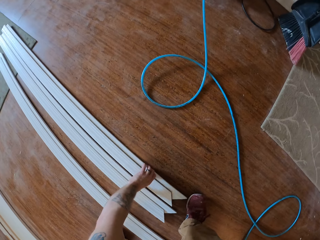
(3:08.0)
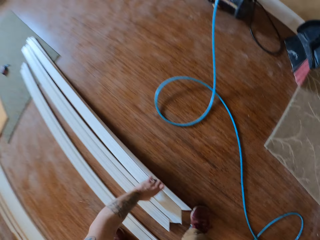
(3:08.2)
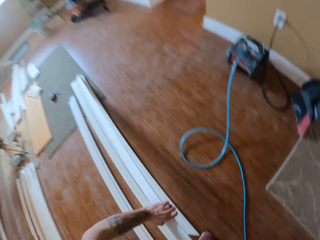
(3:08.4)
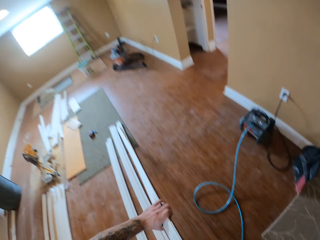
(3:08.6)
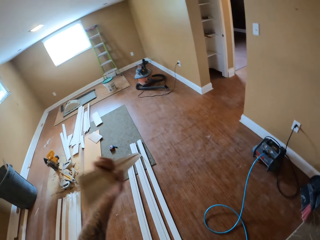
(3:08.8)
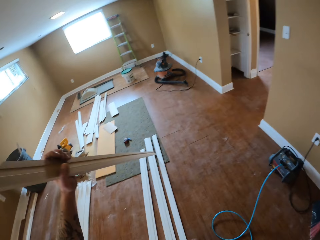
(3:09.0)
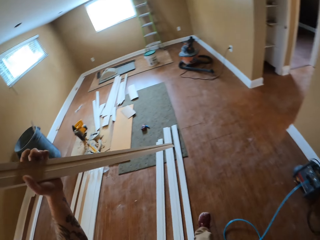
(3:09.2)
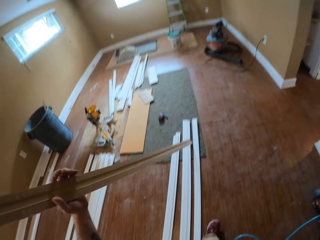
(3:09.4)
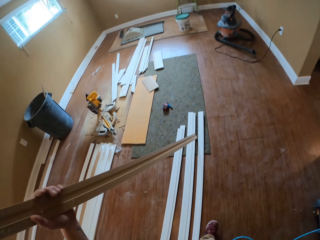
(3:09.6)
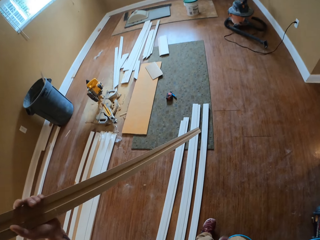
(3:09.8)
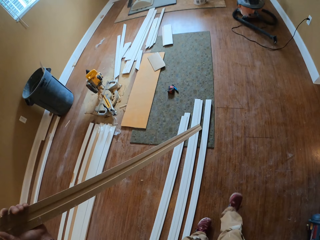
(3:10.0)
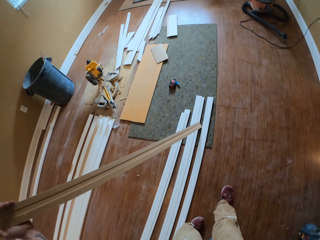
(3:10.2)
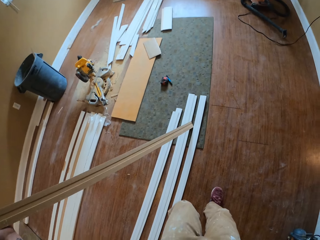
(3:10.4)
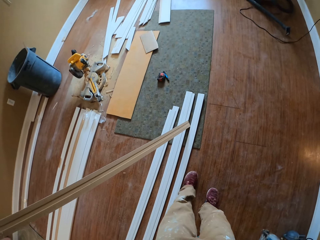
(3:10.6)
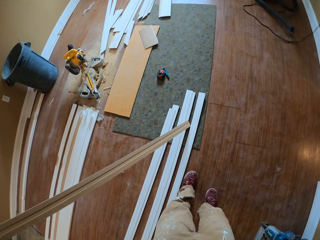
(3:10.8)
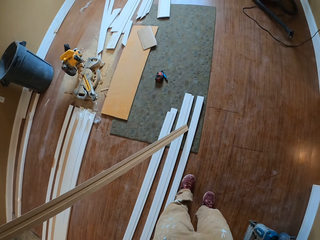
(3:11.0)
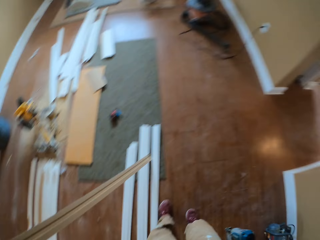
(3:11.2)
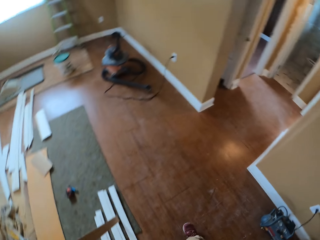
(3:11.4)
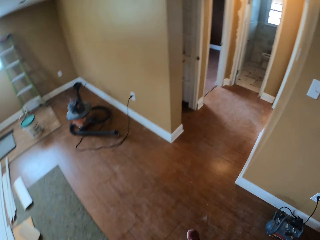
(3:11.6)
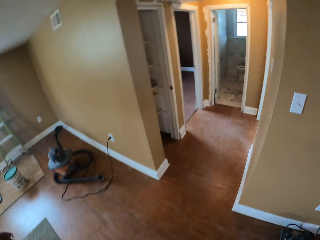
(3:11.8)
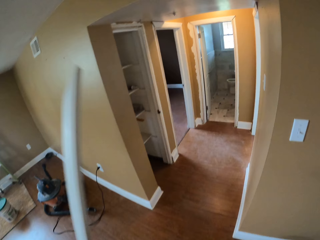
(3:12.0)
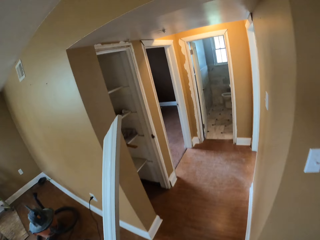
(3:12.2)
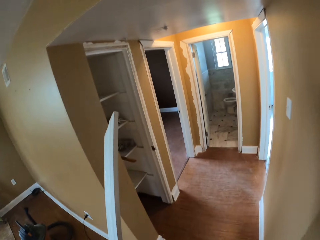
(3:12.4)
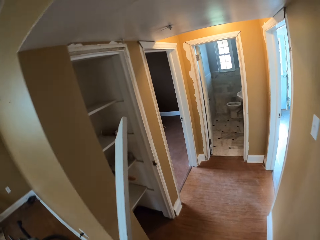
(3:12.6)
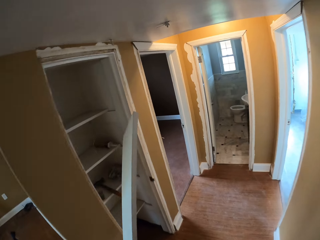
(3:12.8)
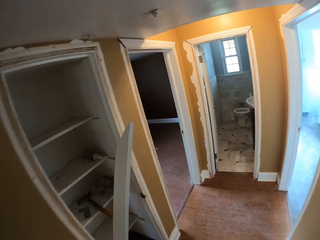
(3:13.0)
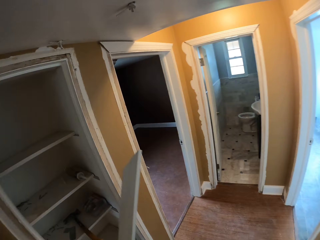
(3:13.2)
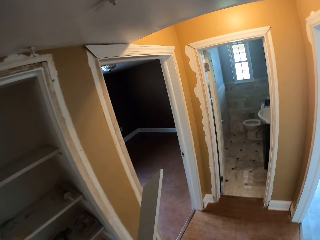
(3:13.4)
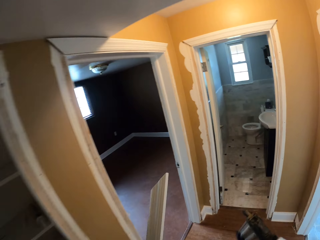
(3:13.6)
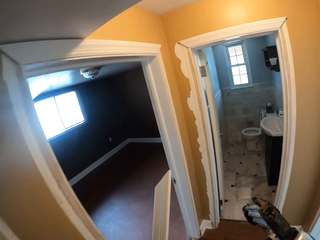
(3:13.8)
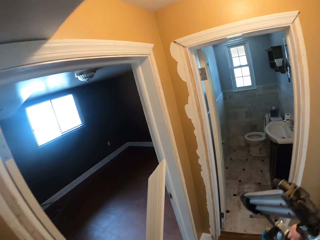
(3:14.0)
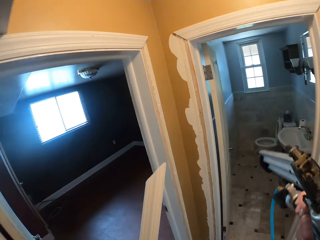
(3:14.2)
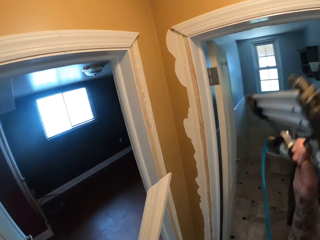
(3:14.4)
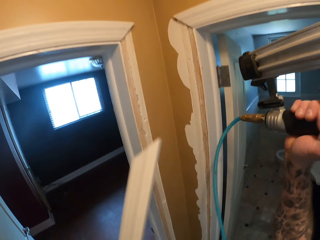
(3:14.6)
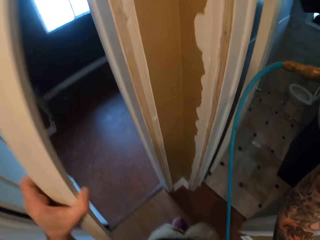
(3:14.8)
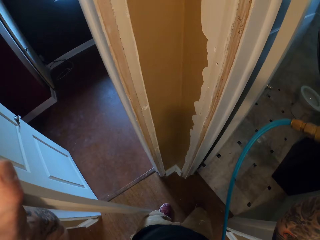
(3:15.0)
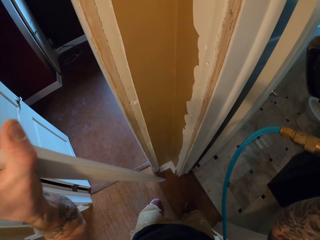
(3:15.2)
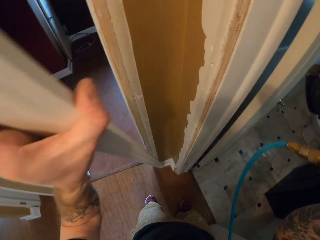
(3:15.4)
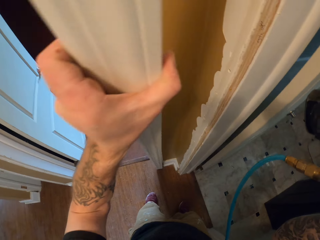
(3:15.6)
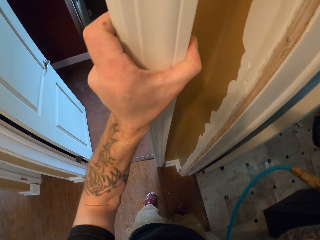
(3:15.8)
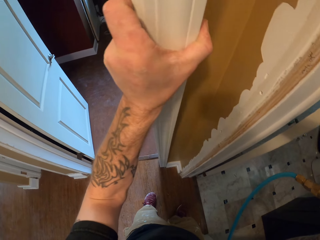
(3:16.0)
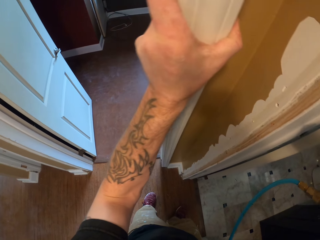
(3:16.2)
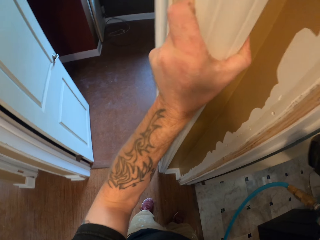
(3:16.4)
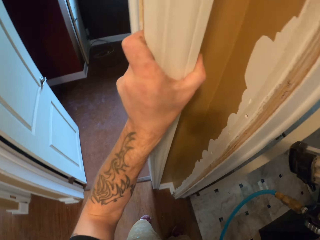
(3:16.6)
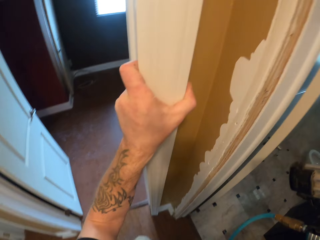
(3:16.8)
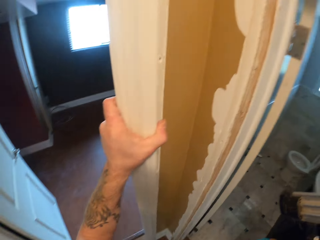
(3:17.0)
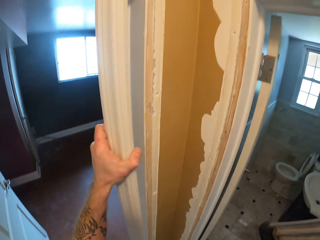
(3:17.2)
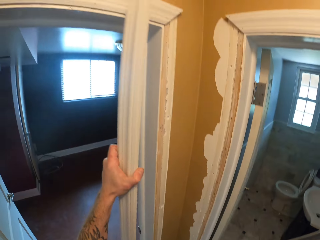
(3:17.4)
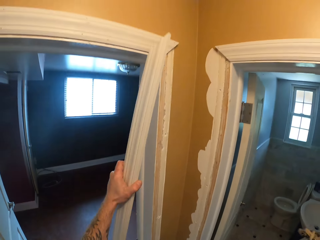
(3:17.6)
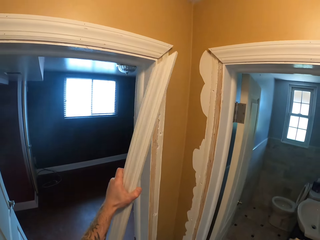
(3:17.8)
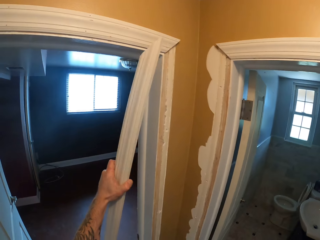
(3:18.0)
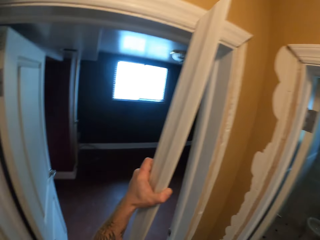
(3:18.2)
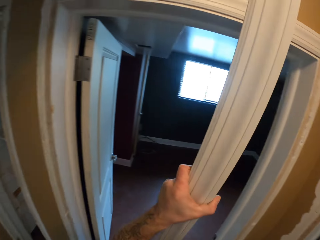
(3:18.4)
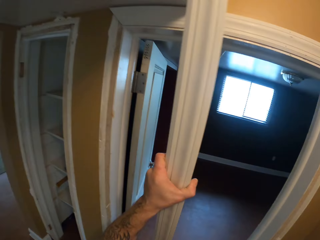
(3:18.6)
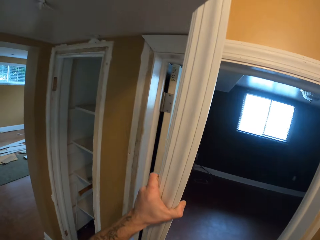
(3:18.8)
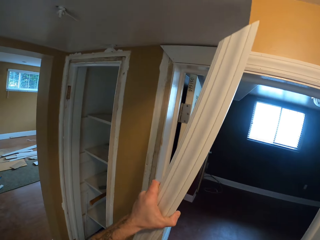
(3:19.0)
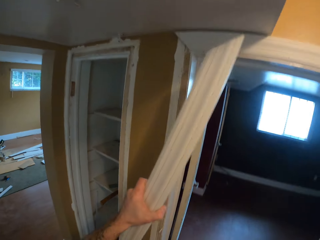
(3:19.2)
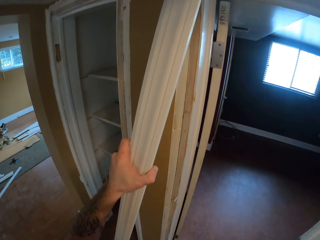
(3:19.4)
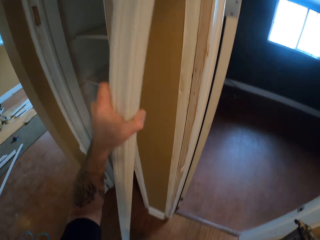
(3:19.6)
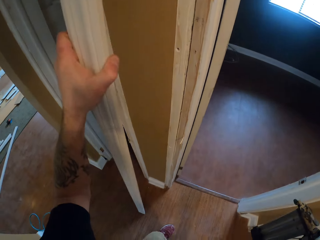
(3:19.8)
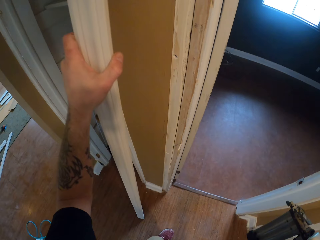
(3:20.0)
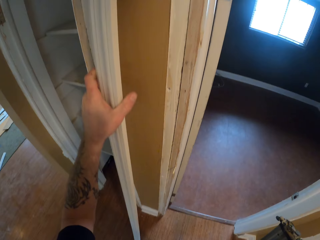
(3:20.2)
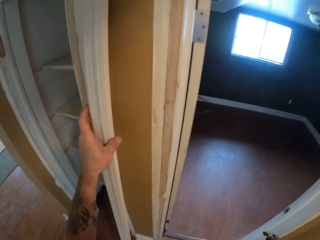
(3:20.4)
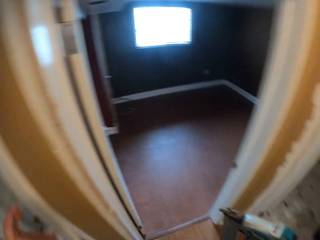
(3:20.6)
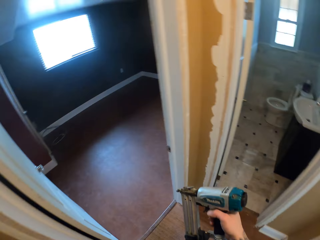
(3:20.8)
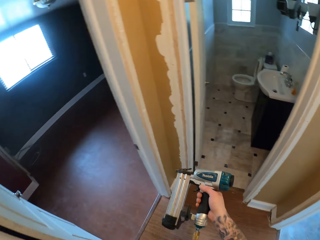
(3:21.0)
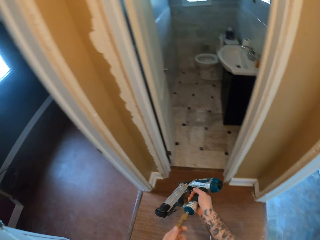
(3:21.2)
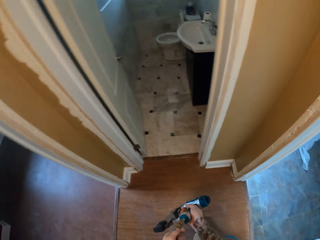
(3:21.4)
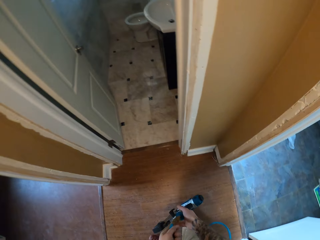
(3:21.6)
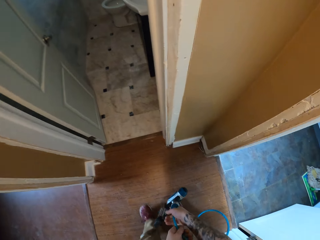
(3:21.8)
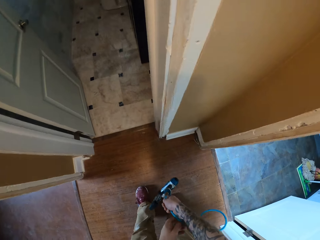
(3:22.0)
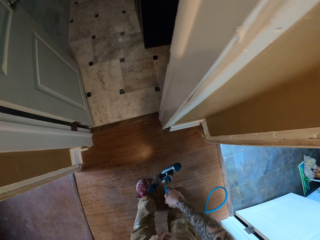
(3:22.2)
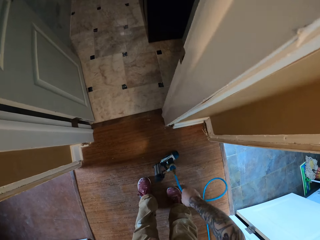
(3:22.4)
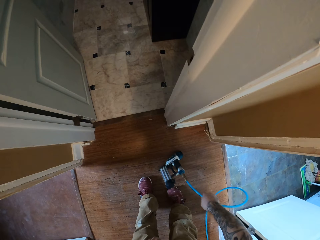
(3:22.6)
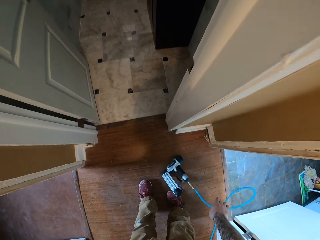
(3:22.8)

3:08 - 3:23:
The camera wearer picks up a piece of wood. They carry the piece of wood to the other side of the room. They put the piece of wood on the doorframe. They put the piece of wood away. They rest the wood on a wall. They put the nail gun on the floor.

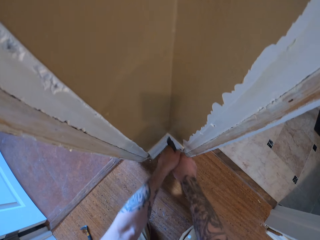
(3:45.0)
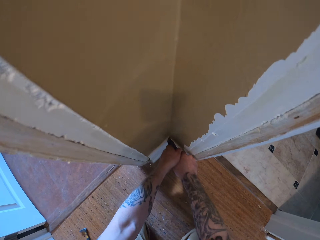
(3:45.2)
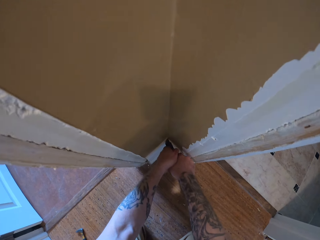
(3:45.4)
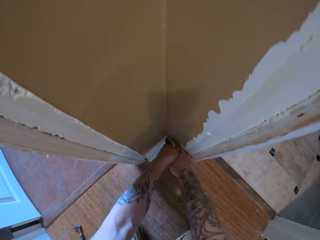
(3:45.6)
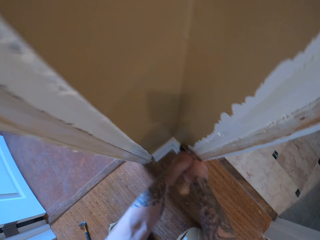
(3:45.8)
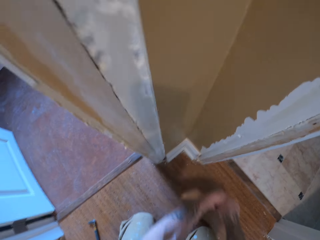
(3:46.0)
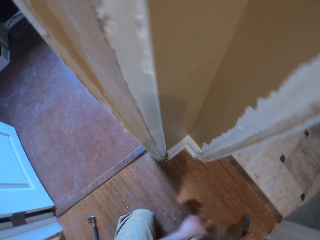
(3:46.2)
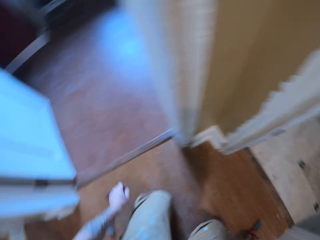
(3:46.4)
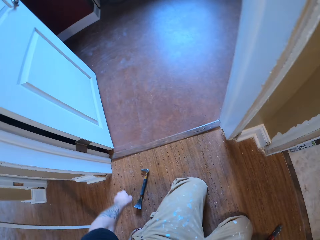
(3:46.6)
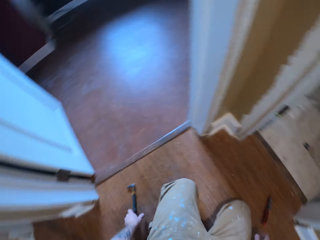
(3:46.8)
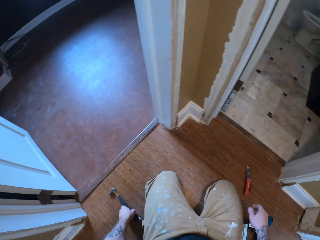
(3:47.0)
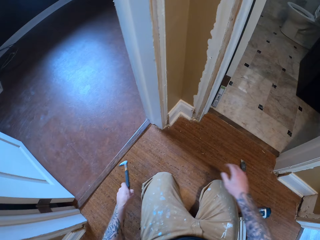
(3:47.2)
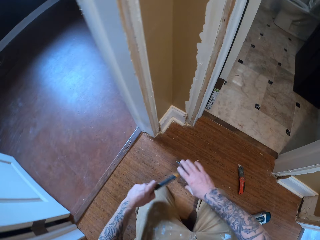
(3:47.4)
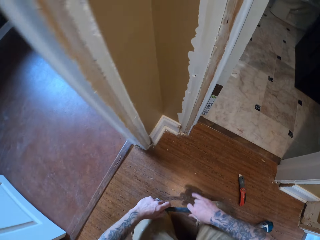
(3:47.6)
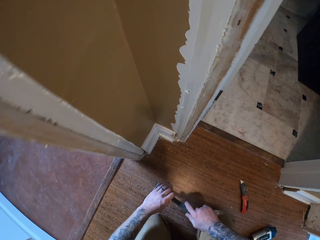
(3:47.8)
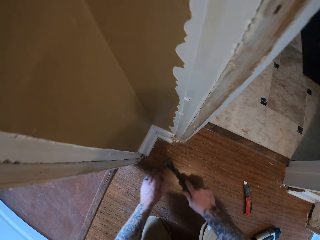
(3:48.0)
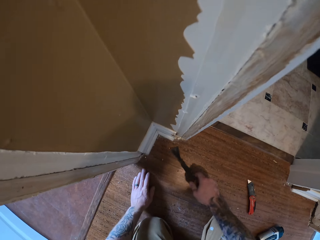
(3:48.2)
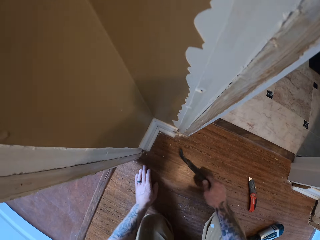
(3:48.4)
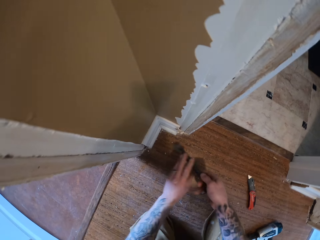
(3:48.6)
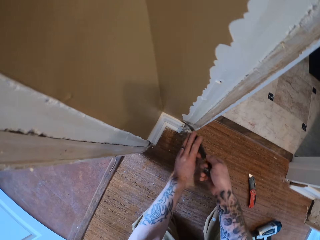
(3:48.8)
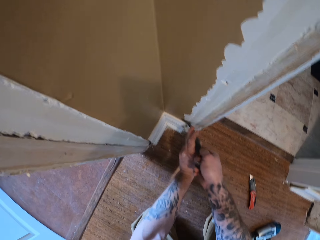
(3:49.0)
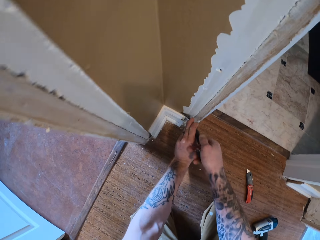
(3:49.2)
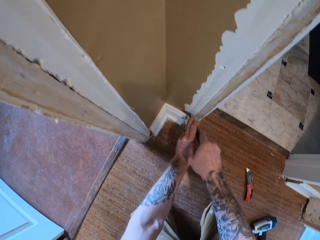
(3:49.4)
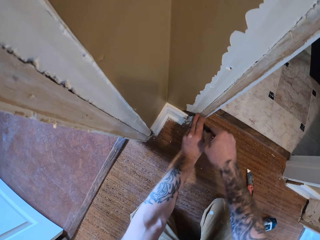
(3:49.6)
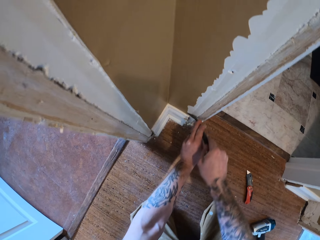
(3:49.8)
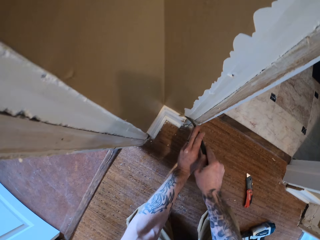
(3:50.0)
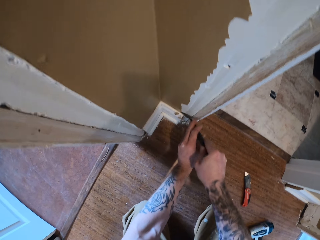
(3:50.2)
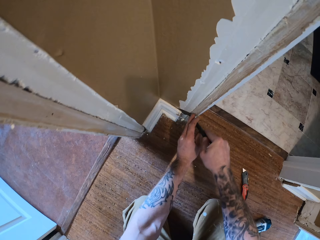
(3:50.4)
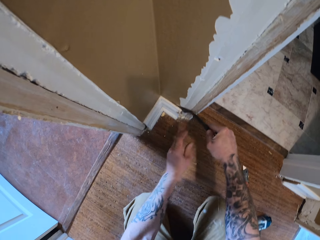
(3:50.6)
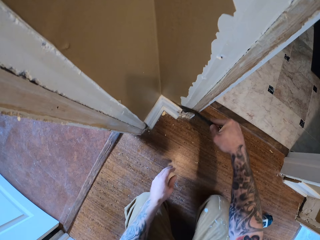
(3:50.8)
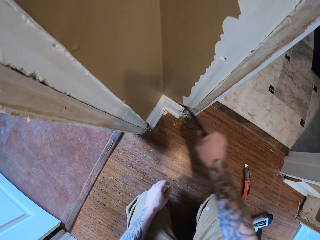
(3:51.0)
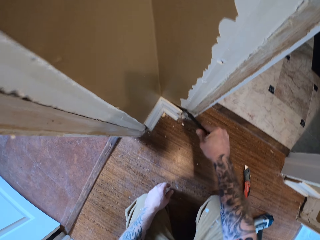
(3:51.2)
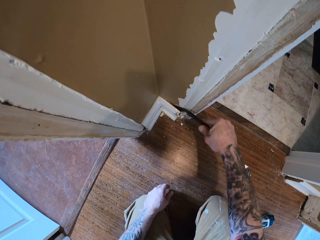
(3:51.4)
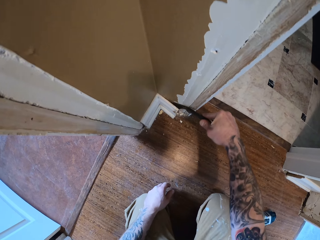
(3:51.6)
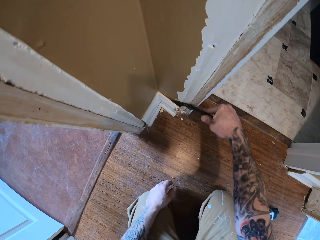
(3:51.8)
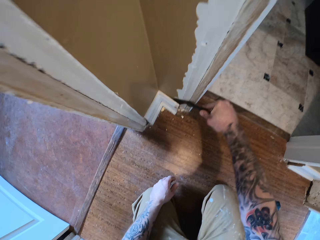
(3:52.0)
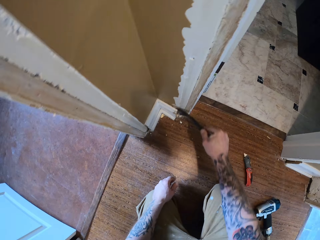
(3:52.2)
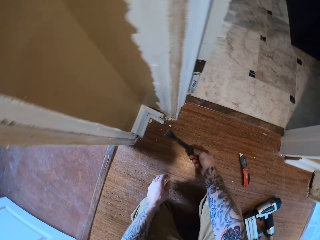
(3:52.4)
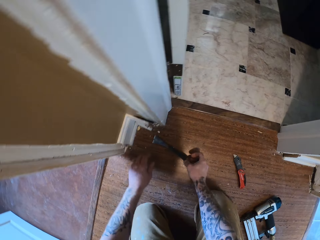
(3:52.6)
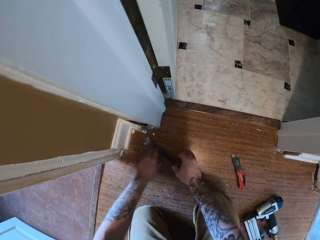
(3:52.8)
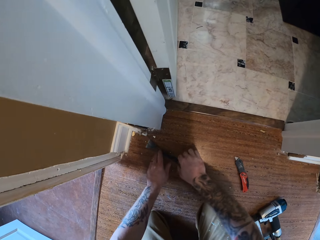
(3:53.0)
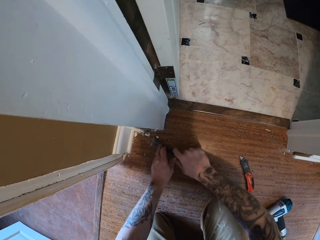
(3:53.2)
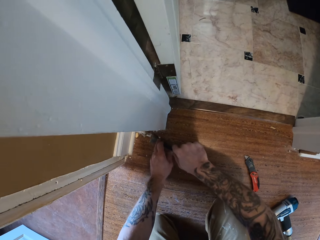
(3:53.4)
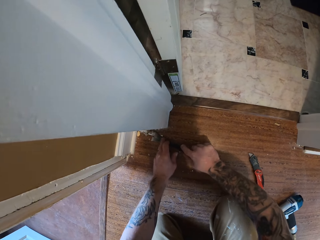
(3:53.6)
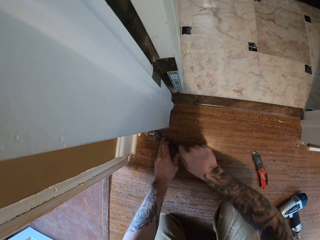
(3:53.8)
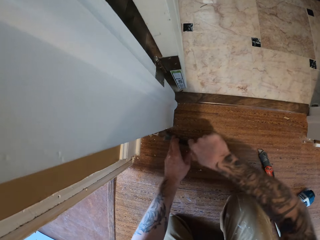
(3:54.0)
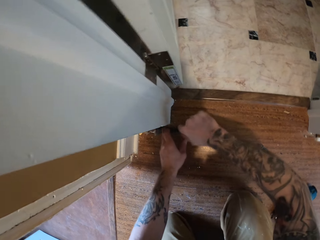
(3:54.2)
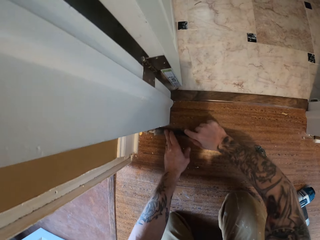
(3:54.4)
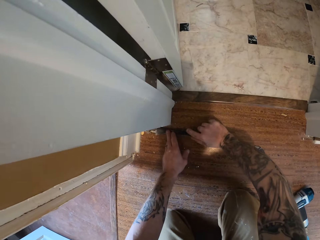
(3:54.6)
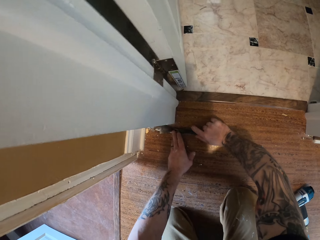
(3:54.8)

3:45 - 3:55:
The camera wearer puts the utility knife on the floor. They pick up the putty knife. They remove the baseboard using the putty knife.
